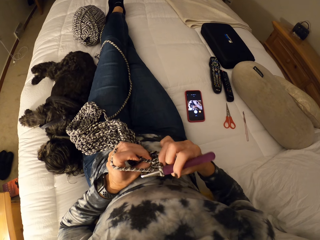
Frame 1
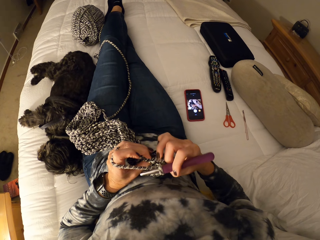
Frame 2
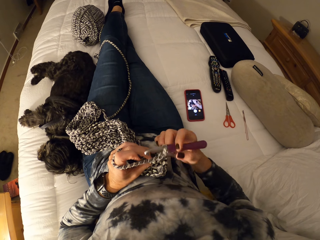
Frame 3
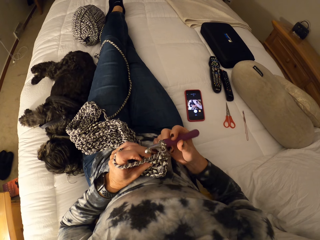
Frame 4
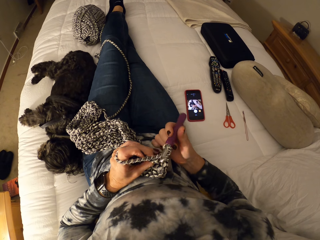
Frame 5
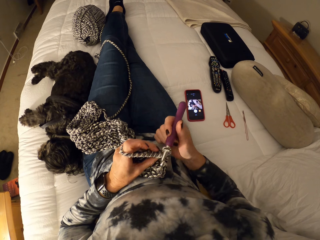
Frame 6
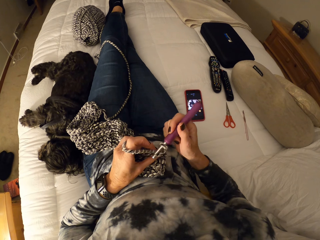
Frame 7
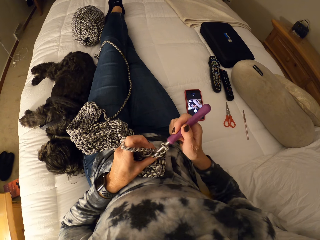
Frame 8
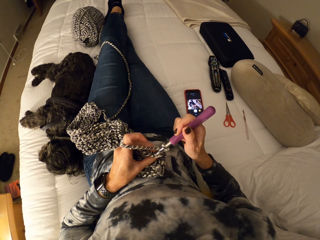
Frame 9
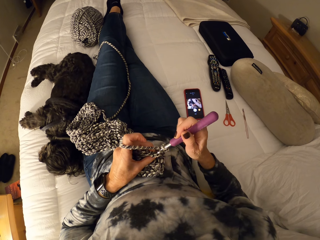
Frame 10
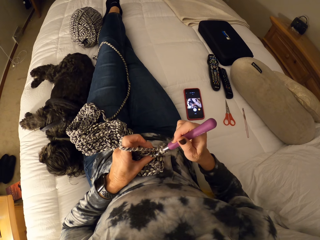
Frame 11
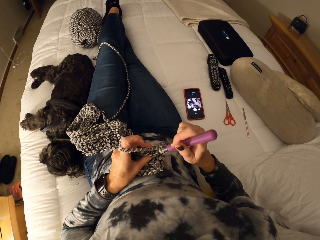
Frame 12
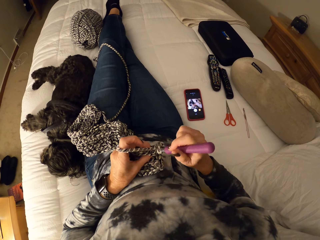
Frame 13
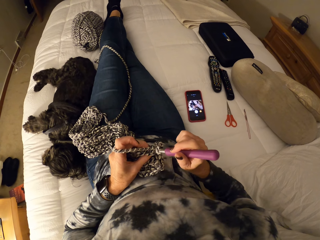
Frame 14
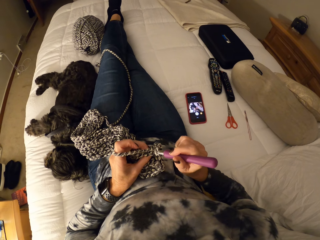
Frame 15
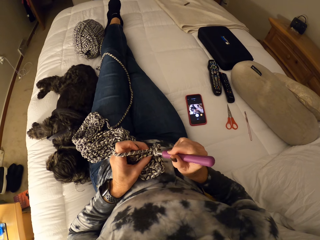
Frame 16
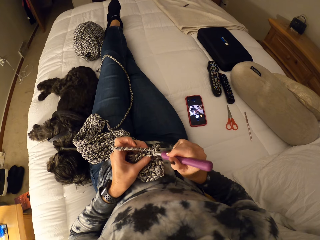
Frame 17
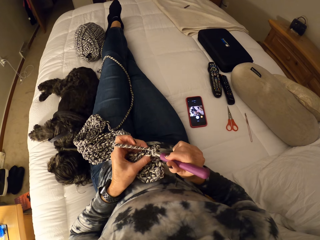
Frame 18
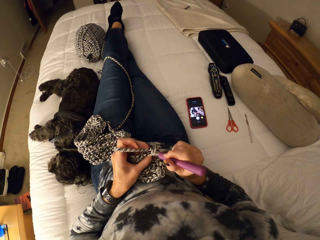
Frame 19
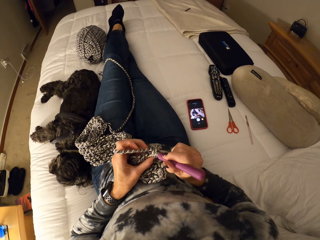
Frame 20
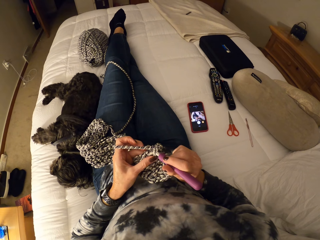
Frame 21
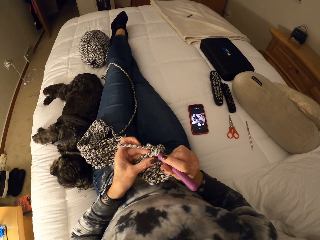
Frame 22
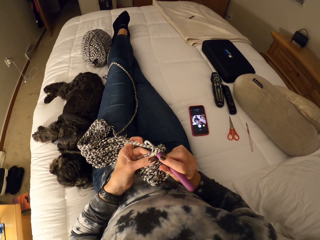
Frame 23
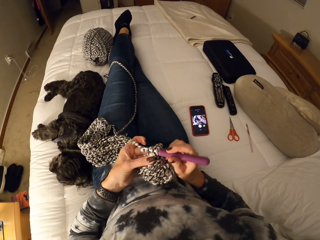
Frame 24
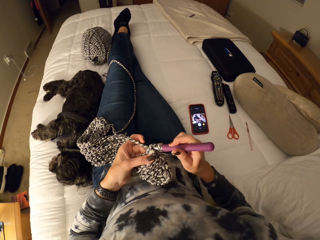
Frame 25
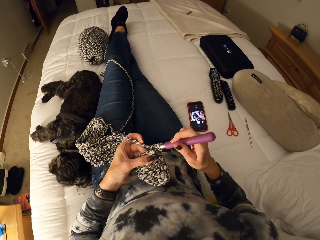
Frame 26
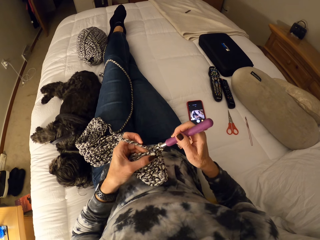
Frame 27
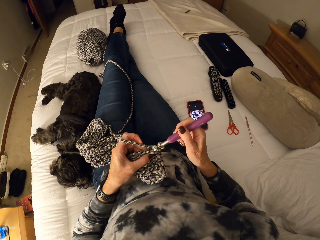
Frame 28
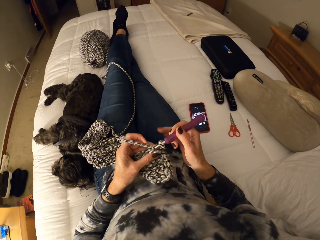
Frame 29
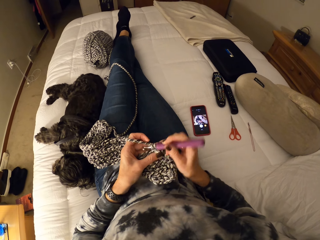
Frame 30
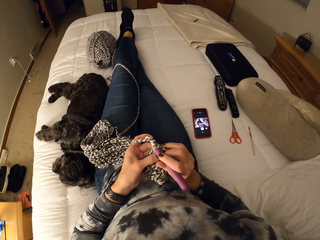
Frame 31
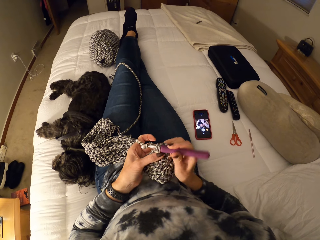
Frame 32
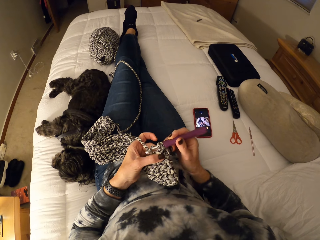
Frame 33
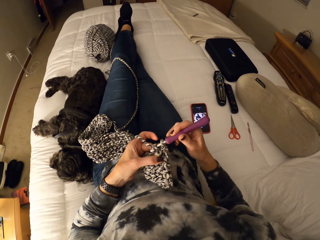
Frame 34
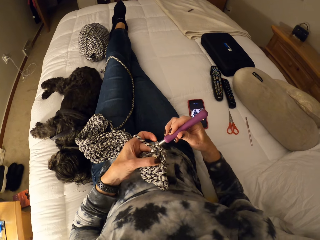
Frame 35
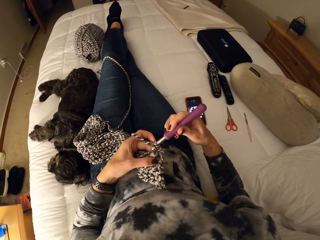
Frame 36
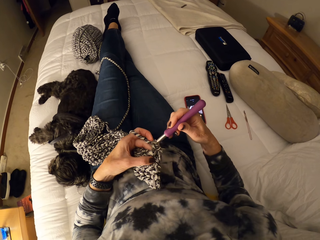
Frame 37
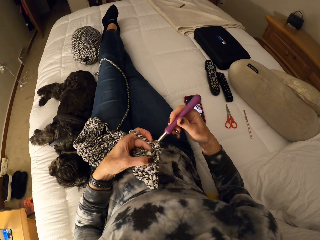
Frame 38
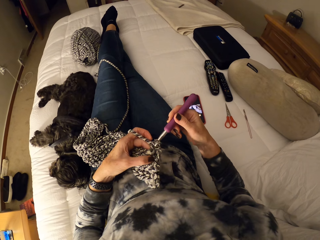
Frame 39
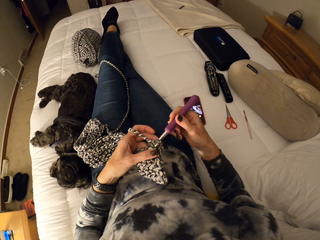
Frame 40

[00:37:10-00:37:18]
The camera wearer crochets a yarn with a crochet hook in her right hand.
